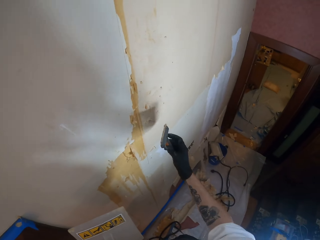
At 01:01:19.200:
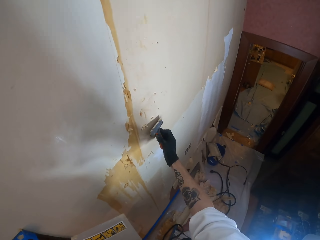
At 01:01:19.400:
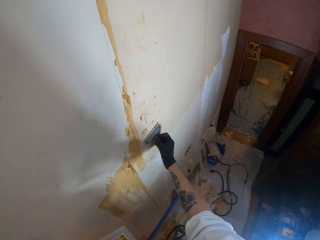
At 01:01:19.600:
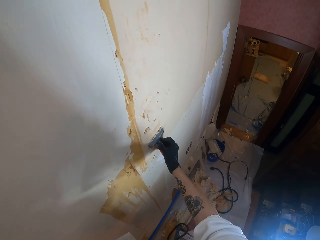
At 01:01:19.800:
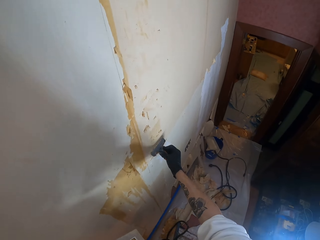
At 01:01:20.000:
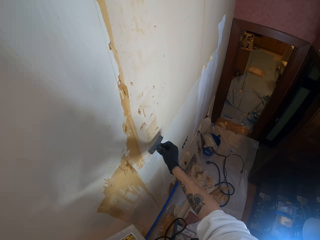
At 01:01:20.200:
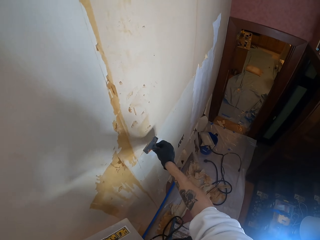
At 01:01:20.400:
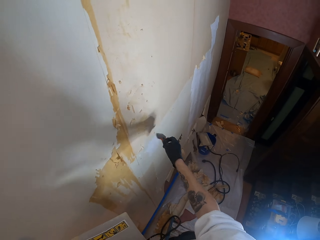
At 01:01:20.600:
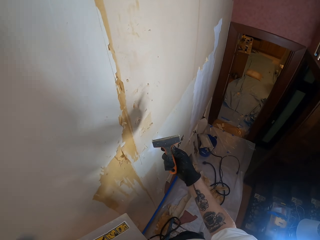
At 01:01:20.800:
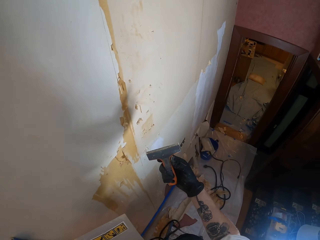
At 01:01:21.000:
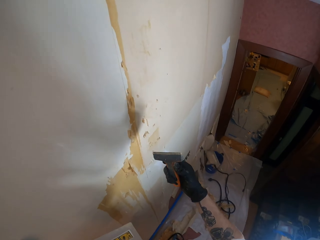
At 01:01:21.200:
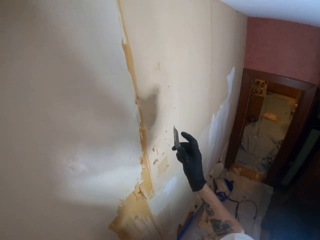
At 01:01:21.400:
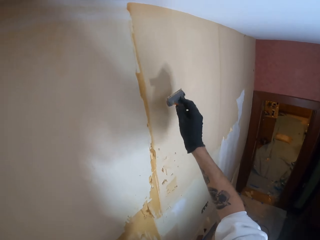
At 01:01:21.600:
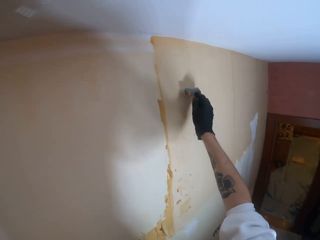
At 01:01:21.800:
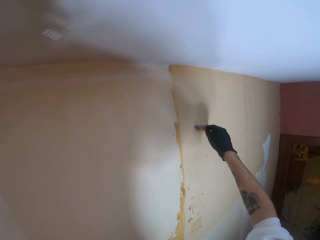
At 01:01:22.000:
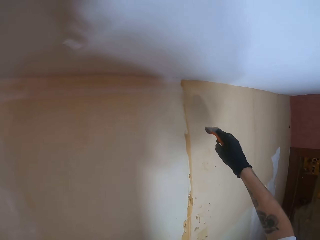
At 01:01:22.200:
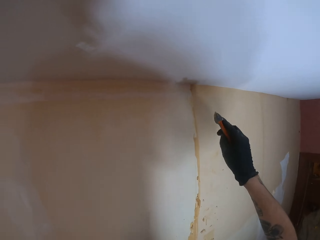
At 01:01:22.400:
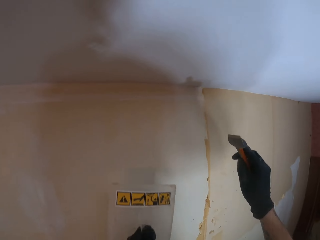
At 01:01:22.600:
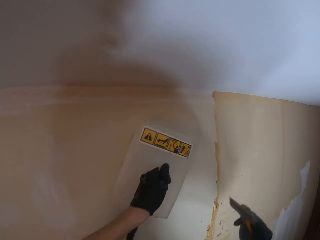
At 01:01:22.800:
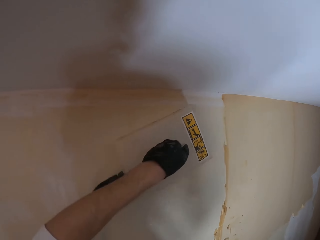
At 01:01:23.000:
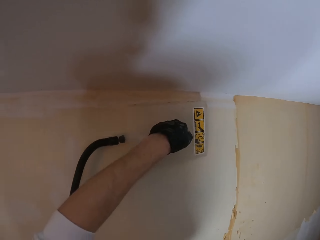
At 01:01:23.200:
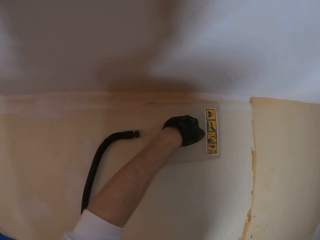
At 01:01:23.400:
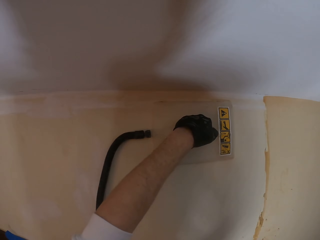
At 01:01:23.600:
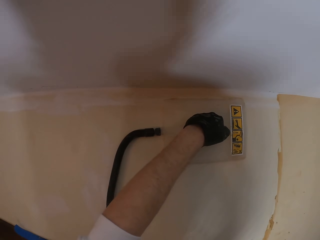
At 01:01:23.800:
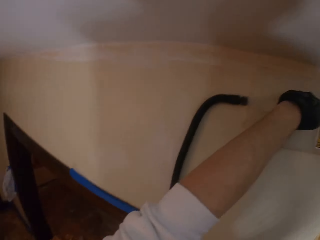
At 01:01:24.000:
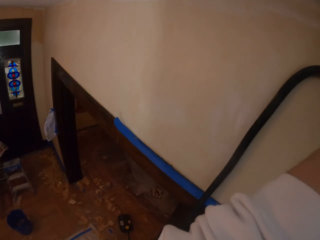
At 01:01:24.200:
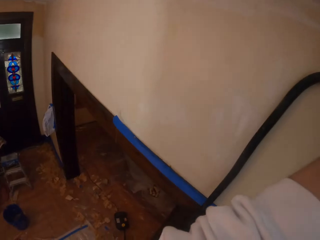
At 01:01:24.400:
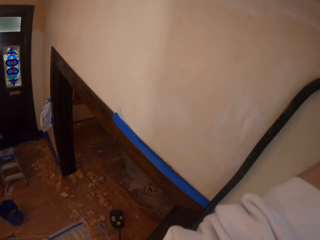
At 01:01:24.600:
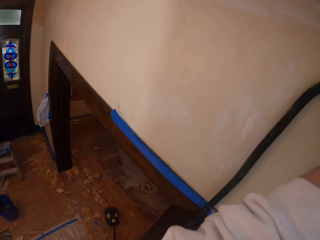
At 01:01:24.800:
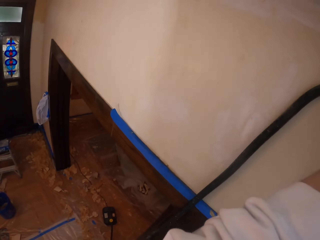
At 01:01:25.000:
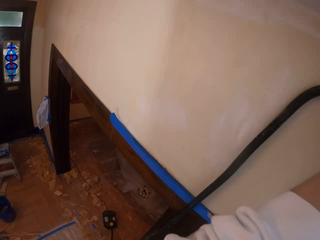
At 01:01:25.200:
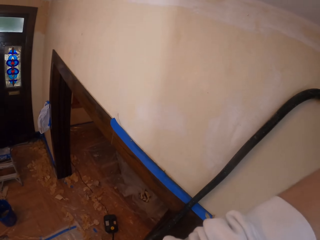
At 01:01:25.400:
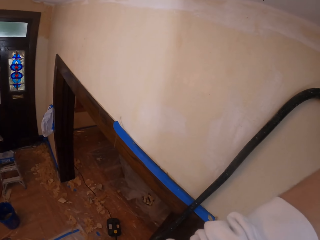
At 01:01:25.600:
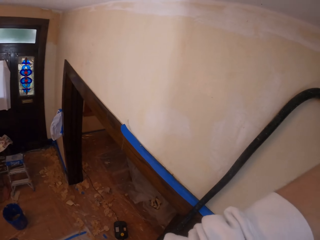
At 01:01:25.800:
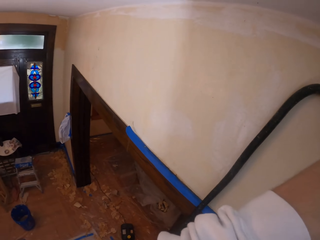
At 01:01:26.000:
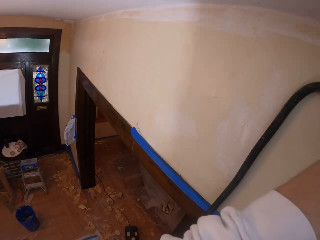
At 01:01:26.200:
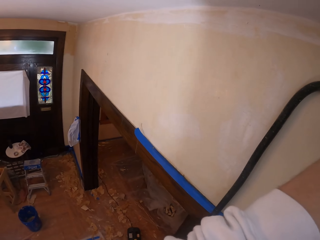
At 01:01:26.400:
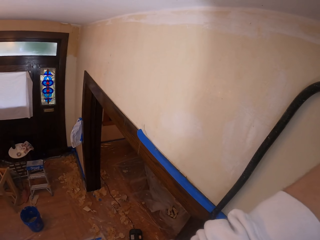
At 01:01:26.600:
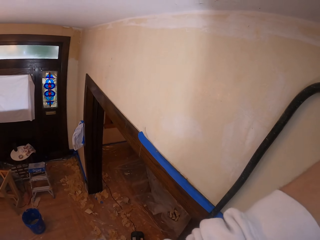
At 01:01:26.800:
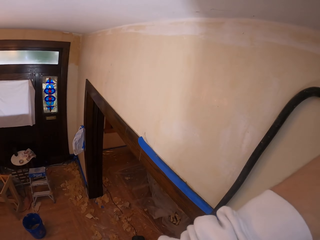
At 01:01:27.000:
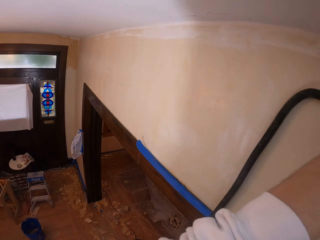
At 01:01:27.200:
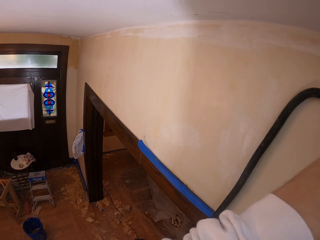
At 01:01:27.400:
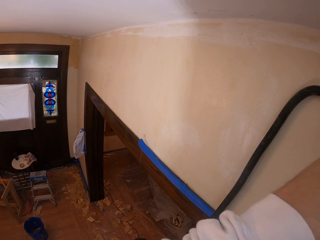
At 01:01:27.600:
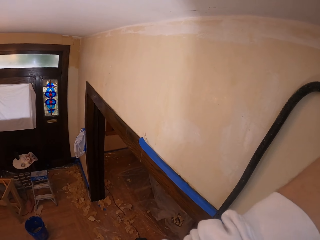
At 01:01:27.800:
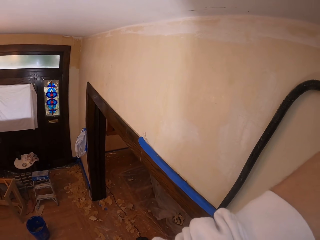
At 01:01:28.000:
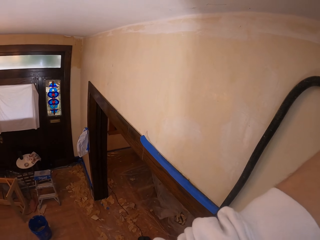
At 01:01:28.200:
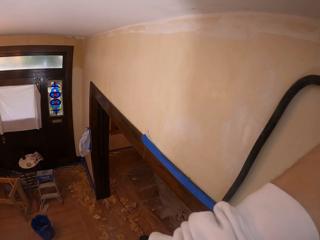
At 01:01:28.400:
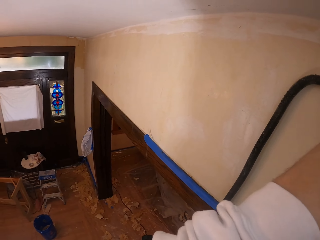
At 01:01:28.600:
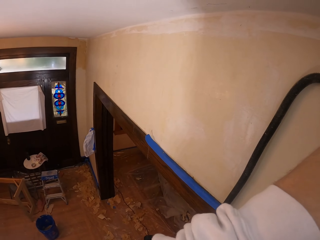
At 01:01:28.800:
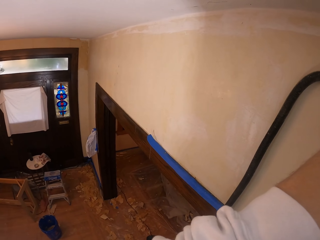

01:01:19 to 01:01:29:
The camera wearer adjusts a chisel on his hand. He wipes a paint scraper on the wall. He adjusts a sander on the wall. He places a wall leveling tool on the wall. He looks to the left side. He looks around a room.

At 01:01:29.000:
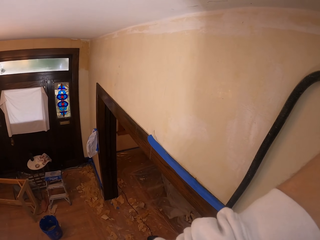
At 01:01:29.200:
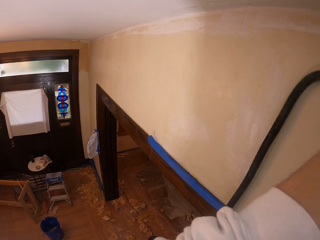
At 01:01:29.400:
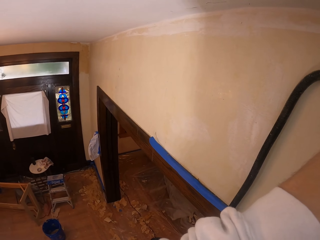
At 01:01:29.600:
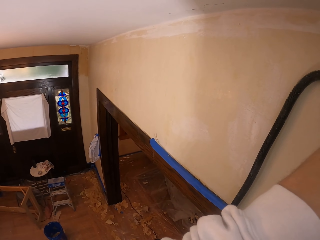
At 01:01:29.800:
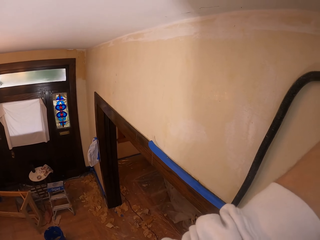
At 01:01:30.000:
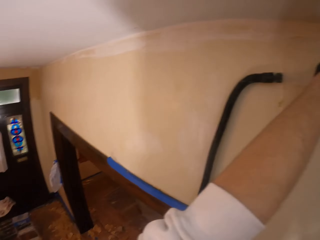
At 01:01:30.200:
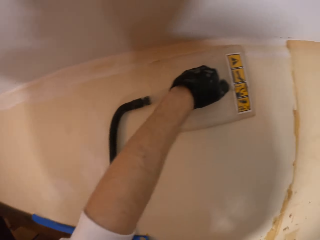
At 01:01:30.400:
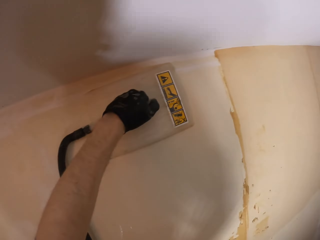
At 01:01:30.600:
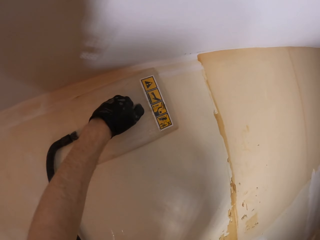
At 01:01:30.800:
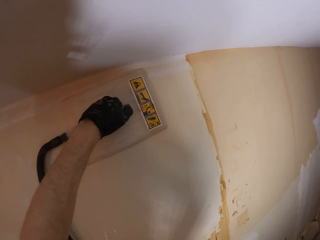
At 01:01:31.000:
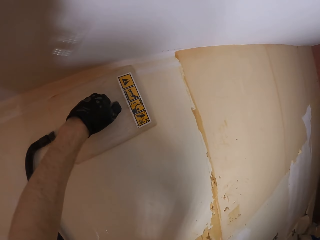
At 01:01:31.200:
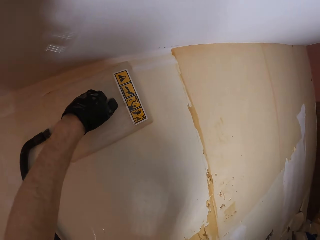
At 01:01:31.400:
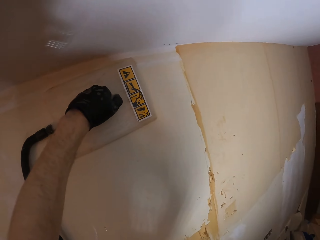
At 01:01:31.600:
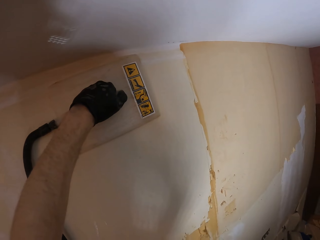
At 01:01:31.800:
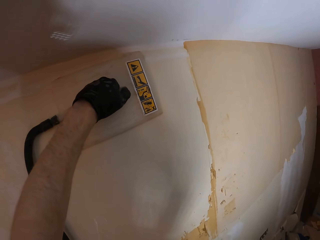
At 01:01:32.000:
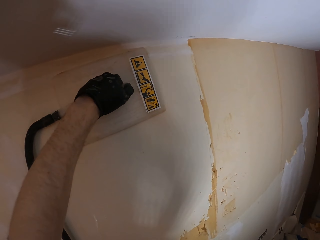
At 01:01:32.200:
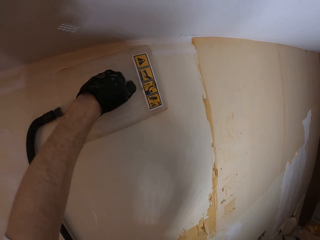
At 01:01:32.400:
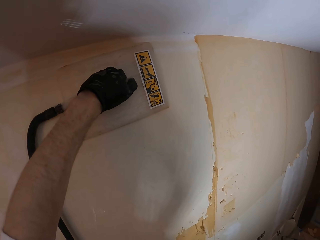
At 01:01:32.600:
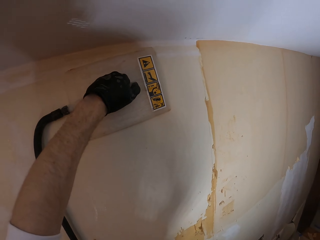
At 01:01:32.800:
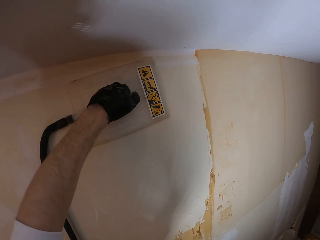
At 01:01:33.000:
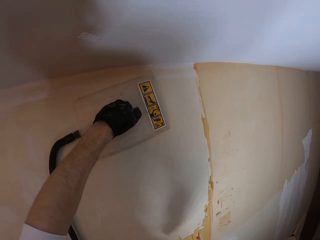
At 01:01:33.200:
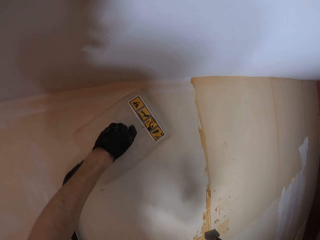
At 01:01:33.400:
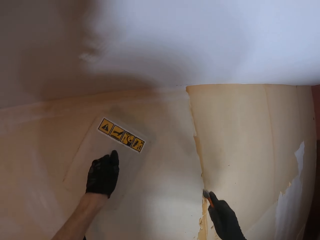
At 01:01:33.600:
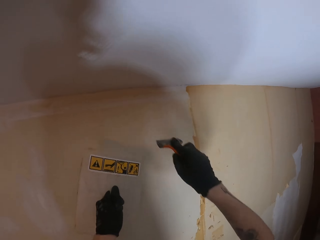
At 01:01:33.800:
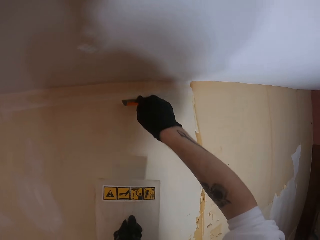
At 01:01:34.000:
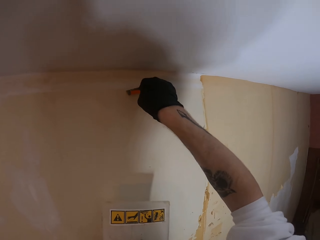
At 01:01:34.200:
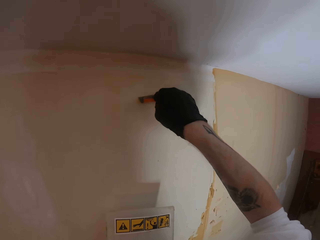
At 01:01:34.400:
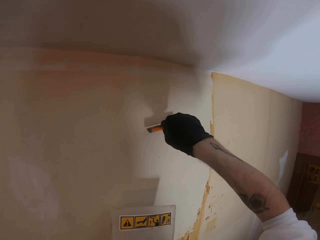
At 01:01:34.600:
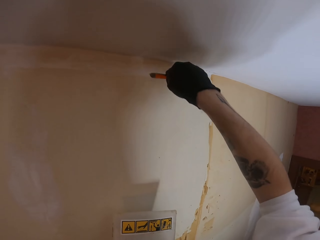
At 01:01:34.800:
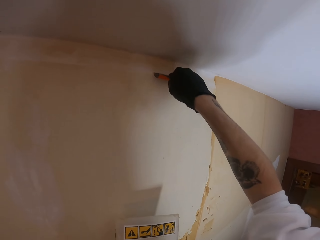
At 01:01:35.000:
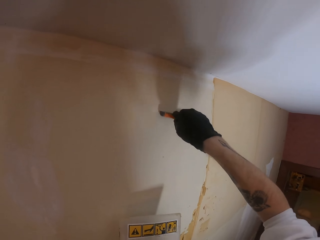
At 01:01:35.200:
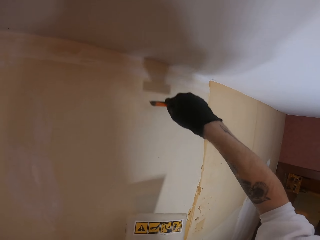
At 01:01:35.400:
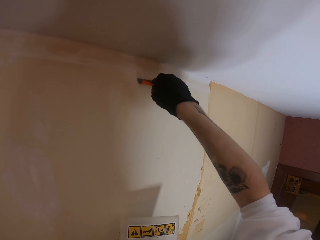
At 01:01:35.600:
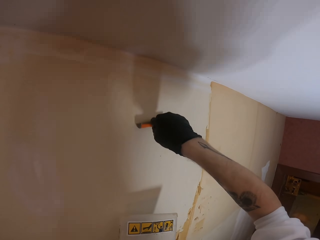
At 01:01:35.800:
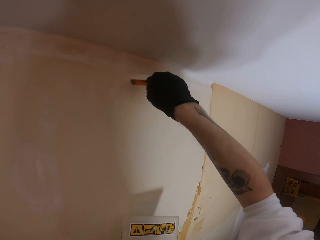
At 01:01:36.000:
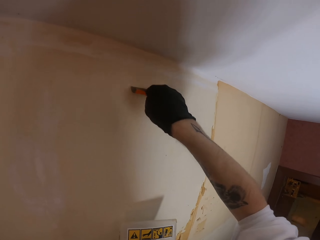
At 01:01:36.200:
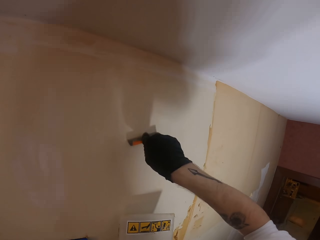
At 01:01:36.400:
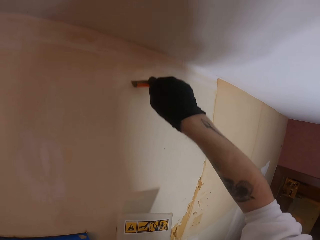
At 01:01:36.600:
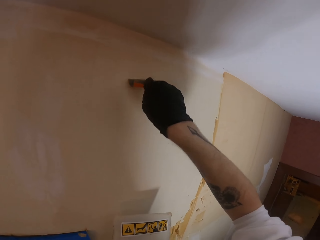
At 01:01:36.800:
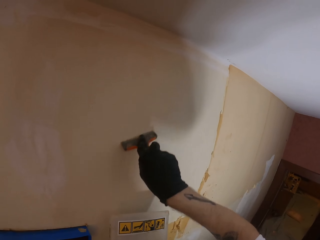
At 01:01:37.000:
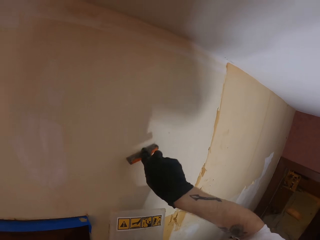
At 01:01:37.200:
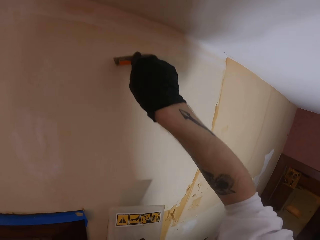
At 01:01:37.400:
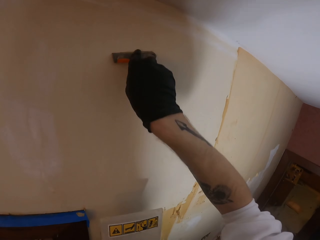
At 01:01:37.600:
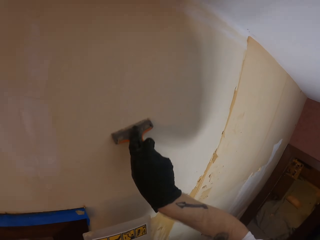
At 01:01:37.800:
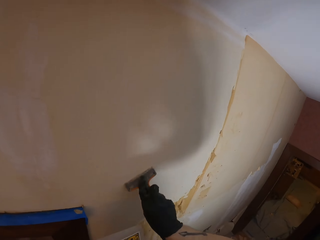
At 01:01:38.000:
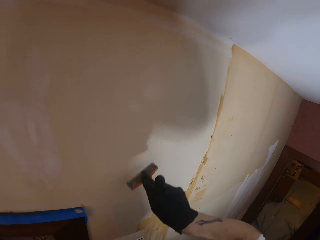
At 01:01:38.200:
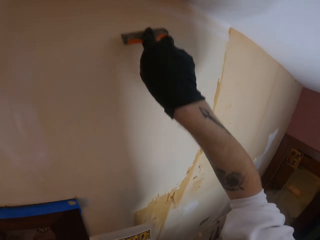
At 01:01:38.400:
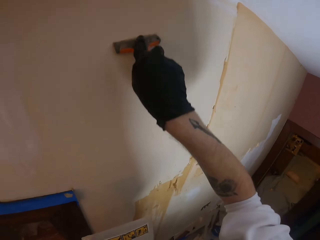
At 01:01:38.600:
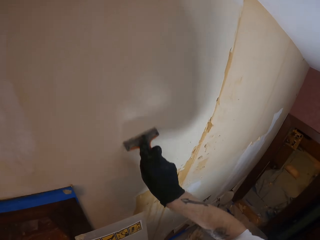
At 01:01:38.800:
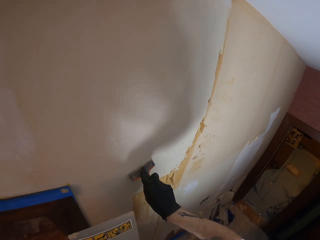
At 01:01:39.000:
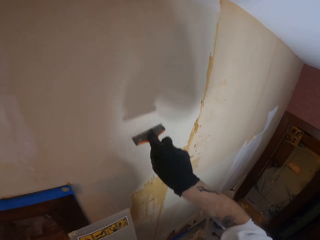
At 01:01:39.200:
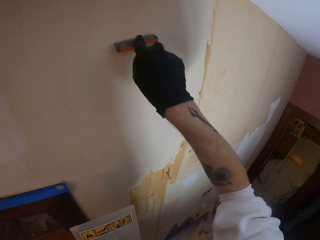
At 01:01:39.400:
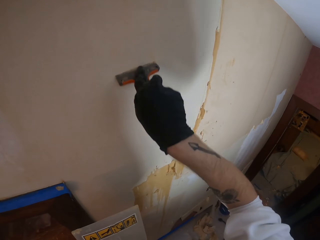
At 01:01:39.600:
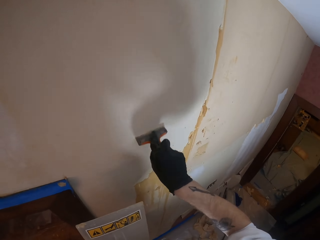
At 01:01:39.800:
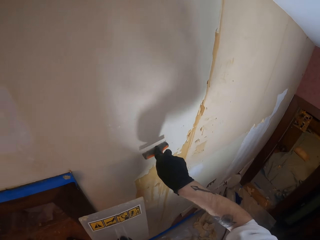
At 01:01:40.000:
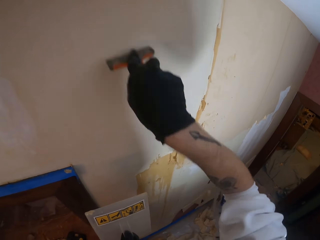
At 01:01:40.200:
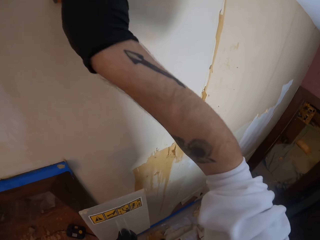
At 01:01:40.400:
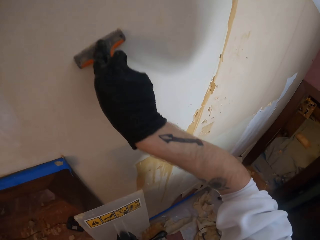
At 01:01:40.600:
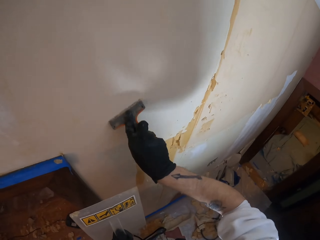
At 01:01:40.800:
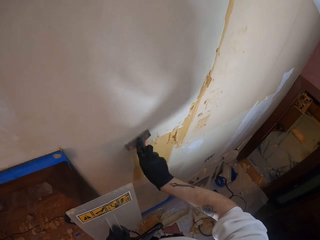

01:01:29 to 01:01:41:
The camera wearer looks at the wall. They adjust a sander on the wall. They remove the wall leveling tool from the wall. They peel off the top coat of the wall using a paint scraper.
